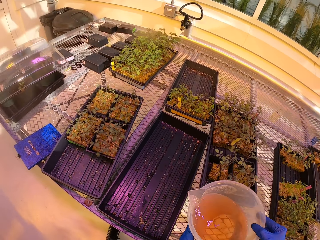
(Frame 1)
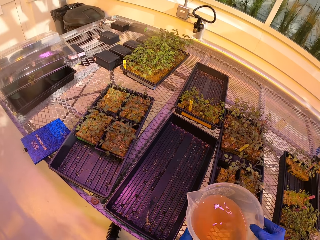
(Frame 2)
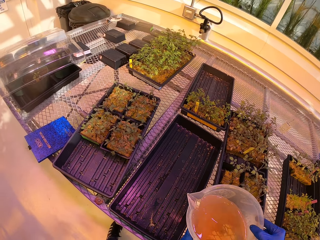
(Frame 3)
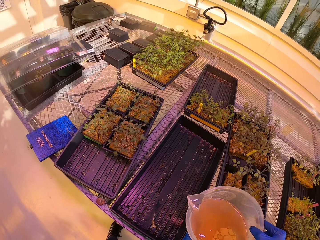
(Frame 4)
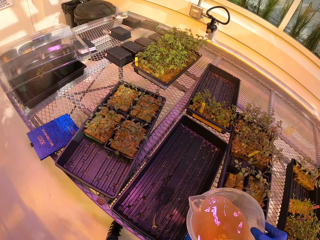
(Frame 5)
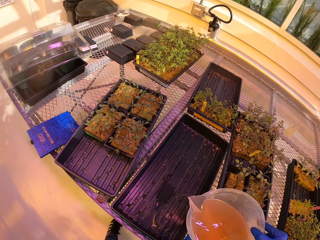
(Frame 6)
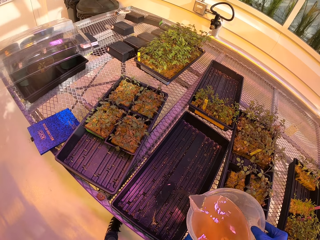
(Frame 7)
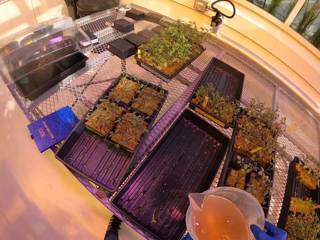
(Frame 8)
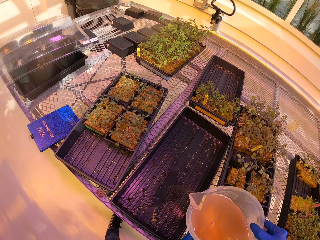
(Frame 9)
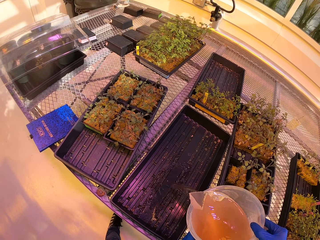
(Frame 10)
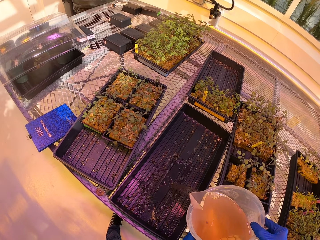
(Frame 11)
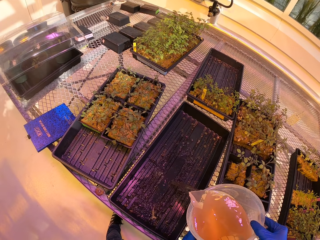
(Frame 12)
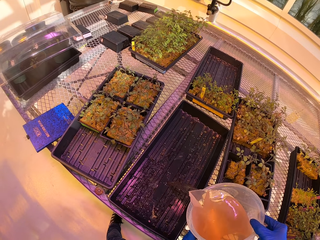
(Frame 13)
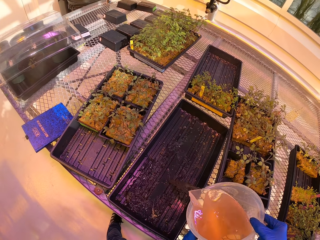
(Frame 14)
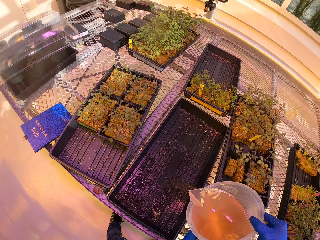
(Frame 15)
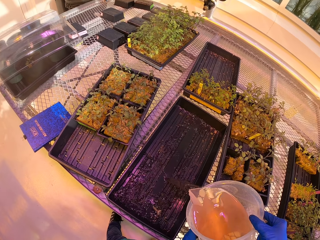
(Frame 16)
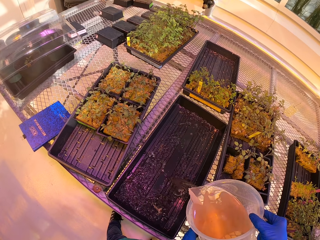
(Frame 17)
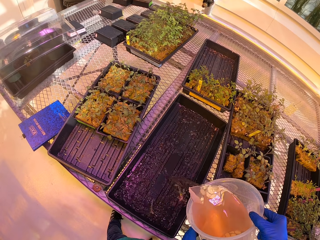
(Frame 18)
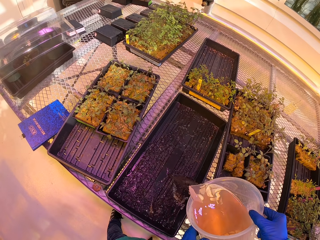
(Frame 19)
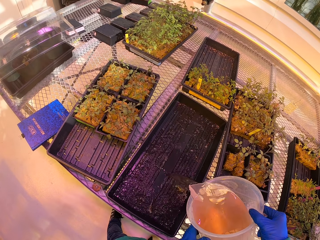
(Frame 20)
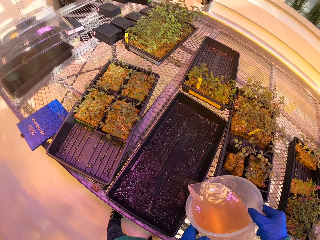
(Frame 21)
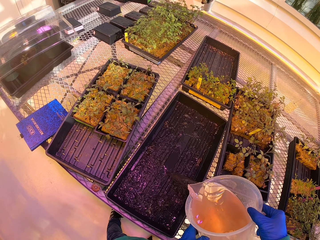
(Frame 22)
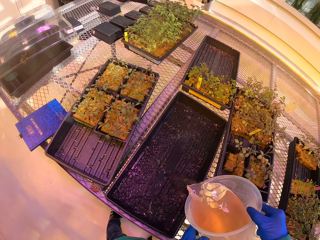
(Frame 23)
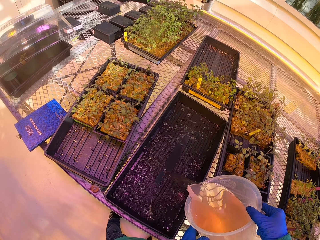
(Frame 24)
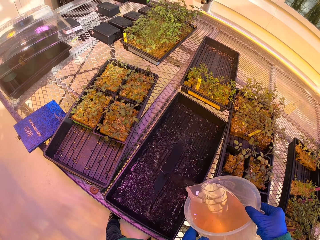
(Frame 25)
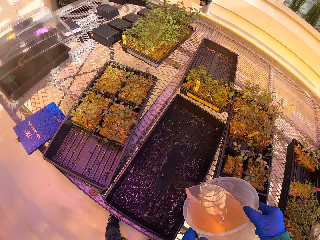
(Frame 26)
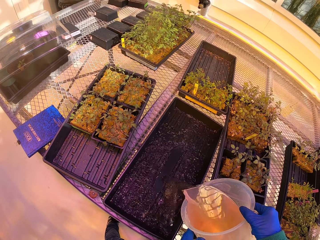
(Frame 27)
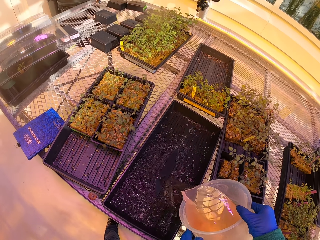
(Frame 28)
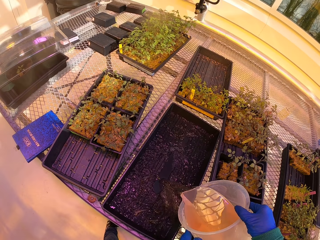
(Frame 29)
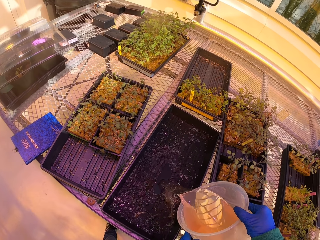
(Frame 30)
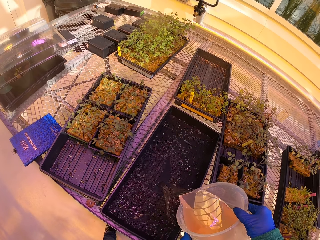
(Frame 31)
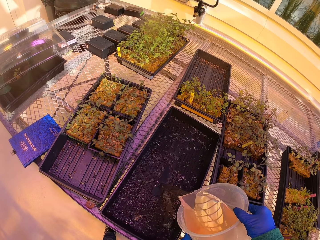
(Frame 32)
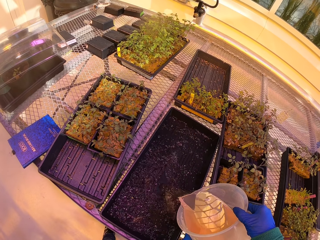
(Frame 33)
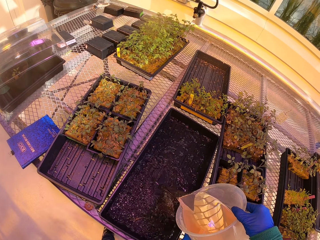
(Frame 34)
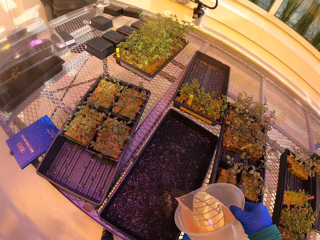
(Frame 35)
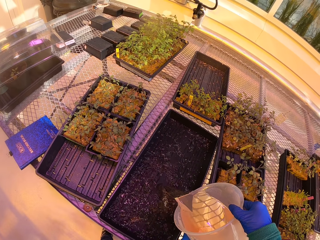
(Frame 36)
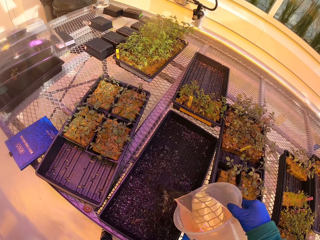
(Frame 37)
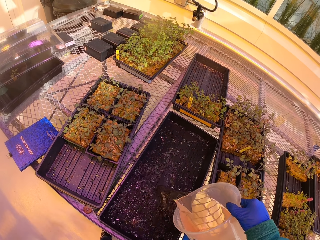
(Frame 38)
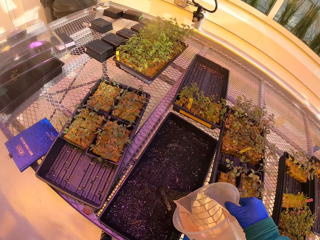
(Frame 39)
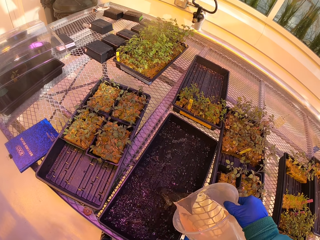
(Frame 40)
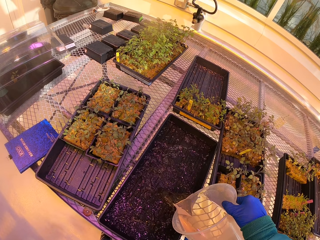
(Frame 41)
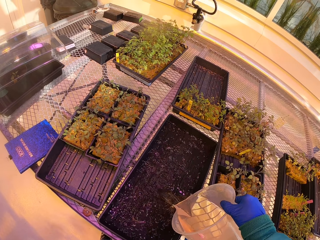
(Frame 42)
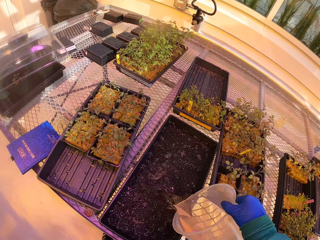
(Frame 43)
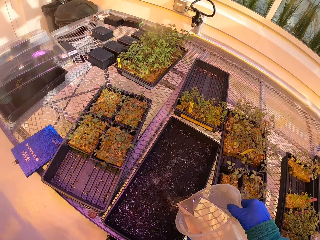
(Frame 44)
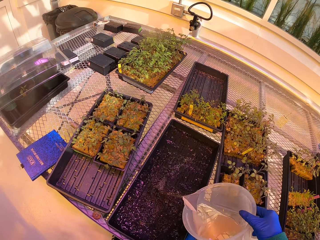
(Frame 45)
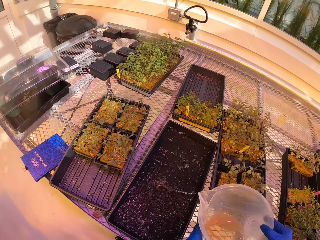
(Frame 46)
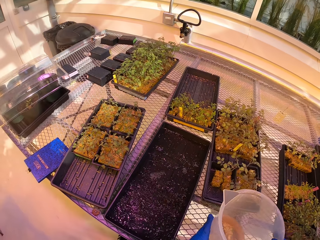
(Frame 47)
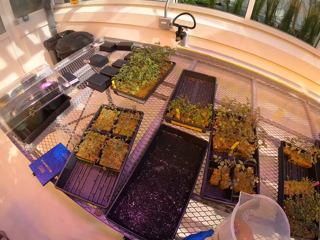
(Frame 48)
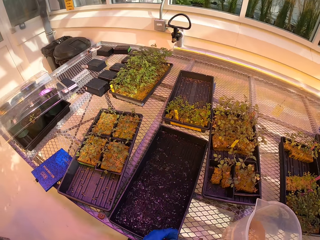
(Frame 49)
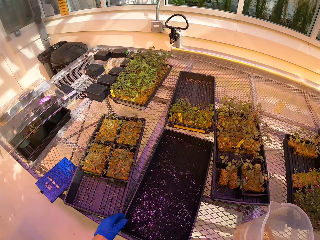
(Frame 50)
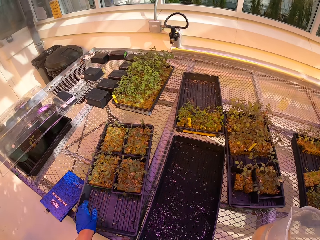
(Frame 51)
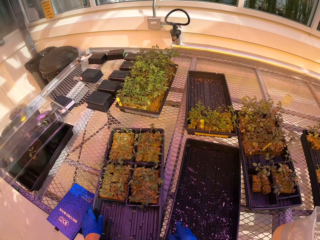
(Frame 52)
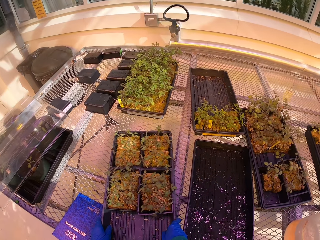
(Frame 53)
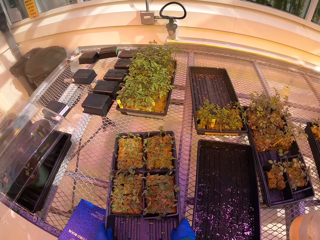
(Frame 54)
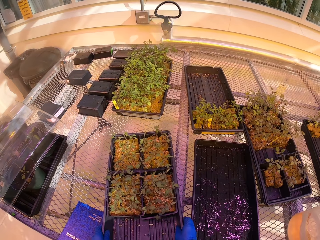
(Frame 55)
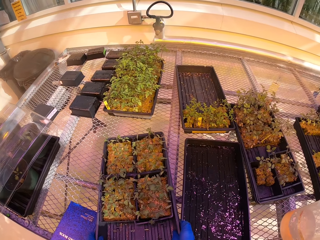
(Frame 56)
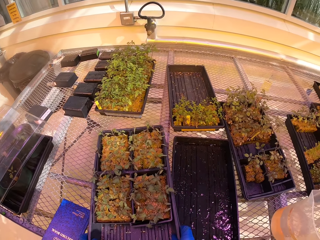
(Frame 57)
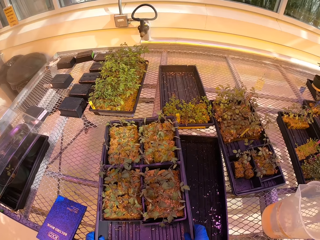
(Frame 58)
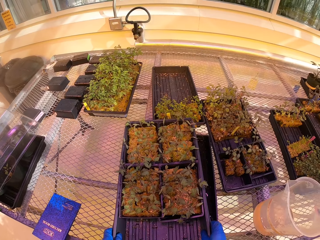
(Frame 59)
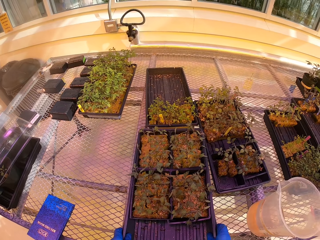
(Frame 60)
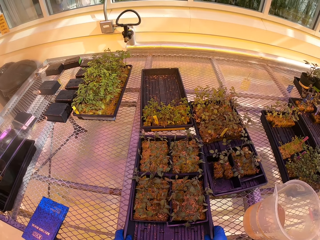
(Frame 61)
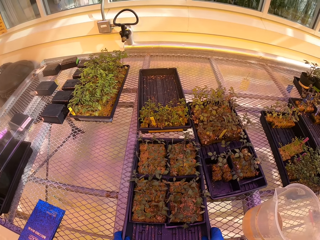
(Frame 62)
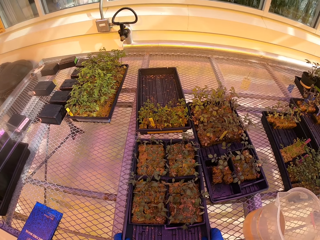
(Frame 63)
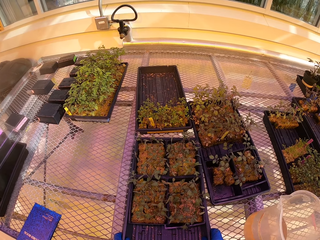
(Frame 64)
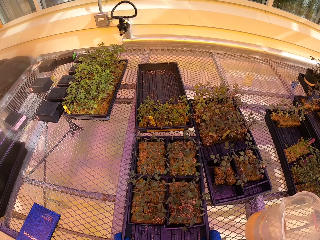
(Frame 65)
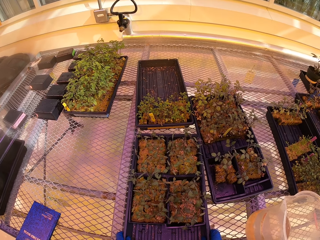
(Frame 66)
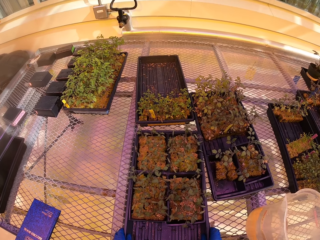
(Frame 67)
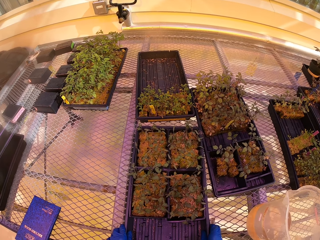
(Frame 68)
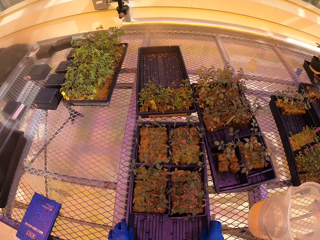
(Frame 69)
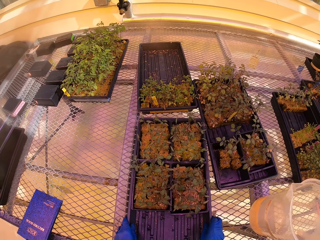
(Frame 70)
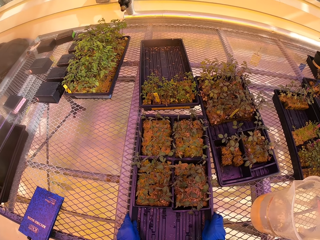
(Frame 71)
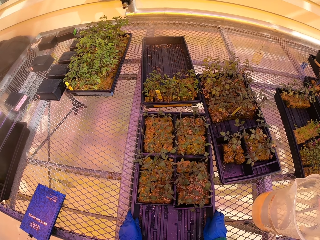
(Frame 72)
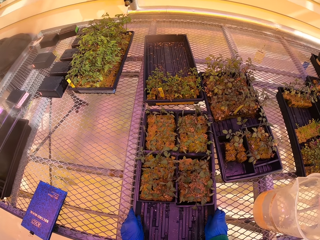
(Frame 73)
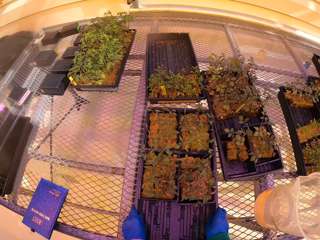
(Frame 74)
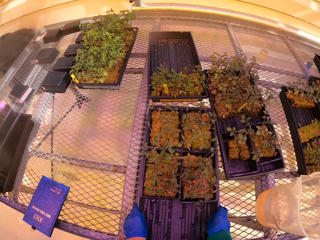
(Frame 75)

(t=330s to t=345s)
The camera wearer holds the jug with the other hand. They pour the fertilizer in an empty tray. They move the jug aside. They lift a flat tray with seedlings, or tray of plants. They drop the tray of plants in the tray of fertilizer. They pile flat trays of seedlings.

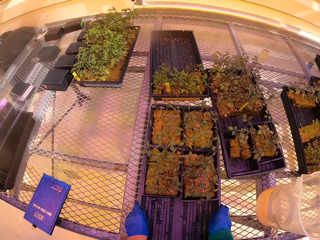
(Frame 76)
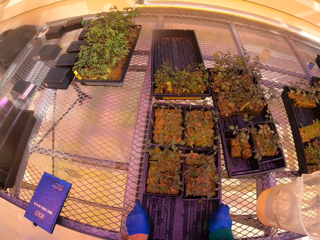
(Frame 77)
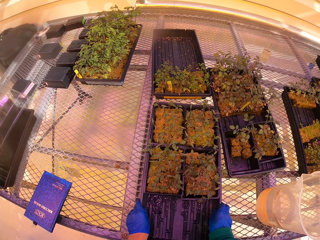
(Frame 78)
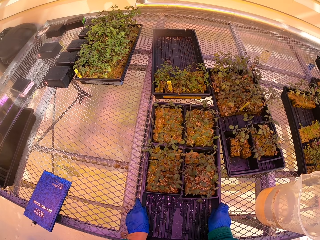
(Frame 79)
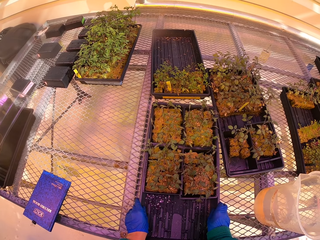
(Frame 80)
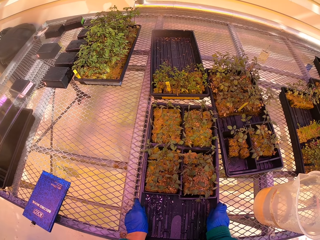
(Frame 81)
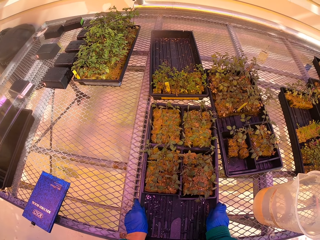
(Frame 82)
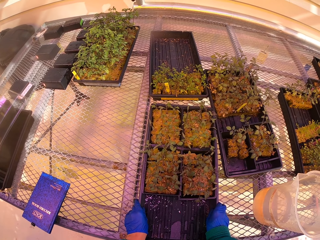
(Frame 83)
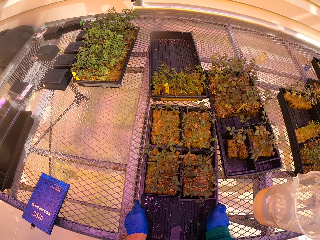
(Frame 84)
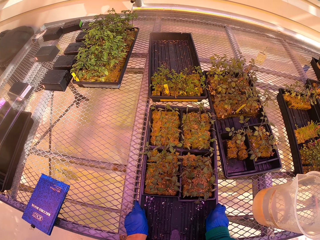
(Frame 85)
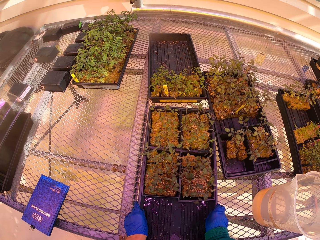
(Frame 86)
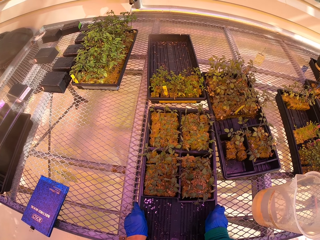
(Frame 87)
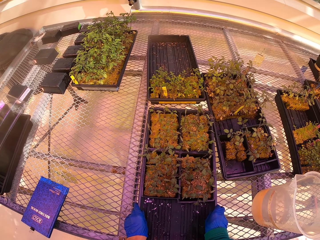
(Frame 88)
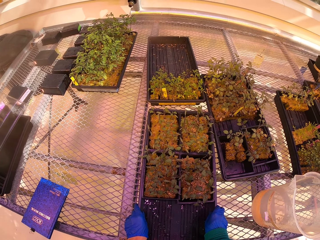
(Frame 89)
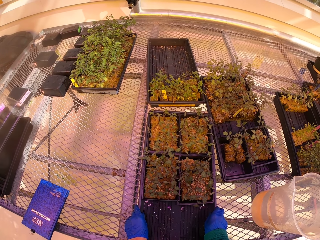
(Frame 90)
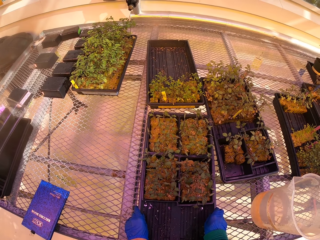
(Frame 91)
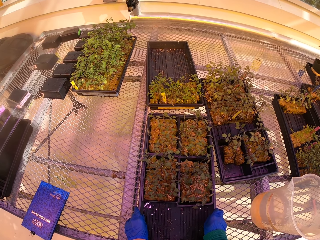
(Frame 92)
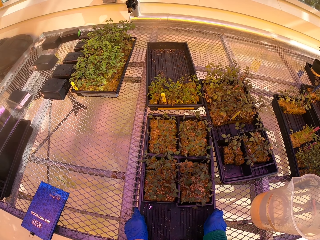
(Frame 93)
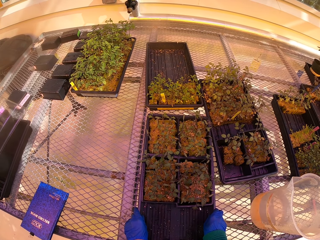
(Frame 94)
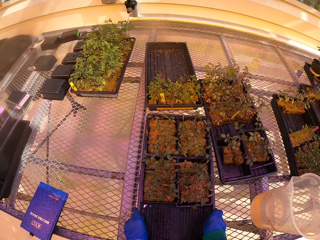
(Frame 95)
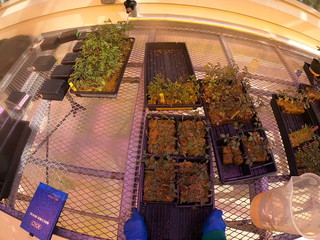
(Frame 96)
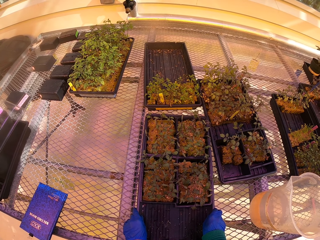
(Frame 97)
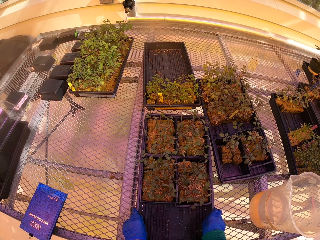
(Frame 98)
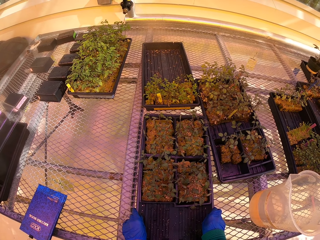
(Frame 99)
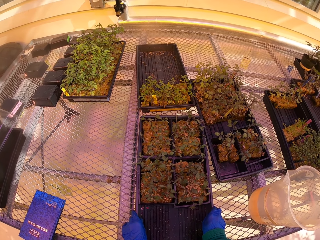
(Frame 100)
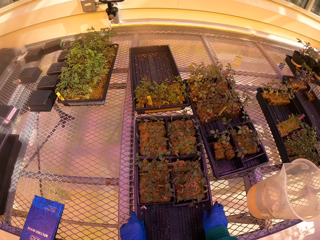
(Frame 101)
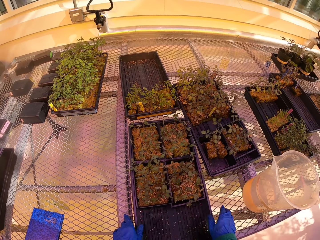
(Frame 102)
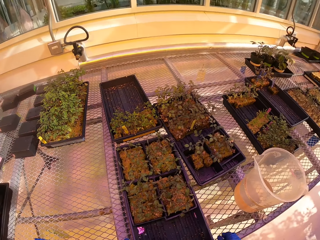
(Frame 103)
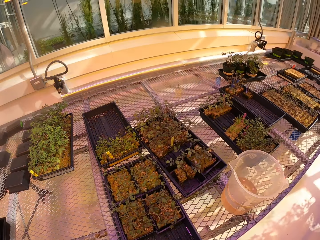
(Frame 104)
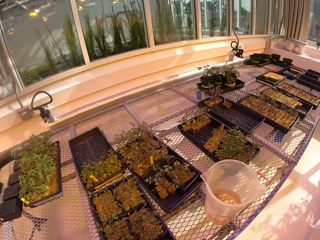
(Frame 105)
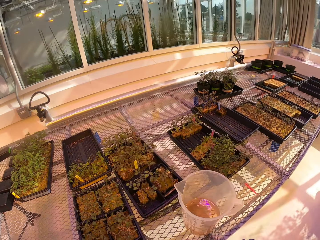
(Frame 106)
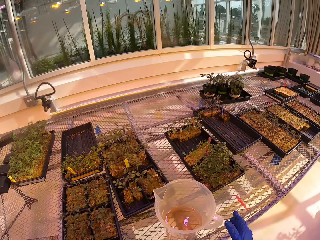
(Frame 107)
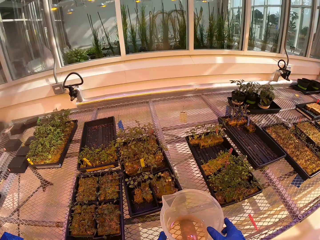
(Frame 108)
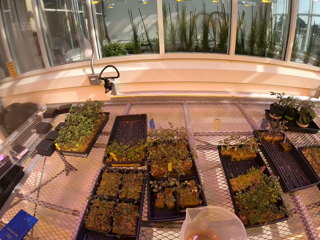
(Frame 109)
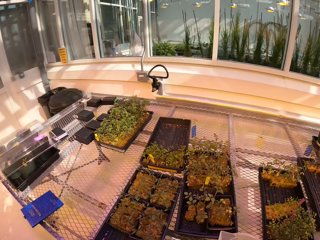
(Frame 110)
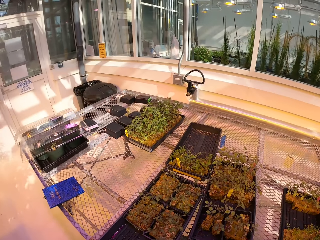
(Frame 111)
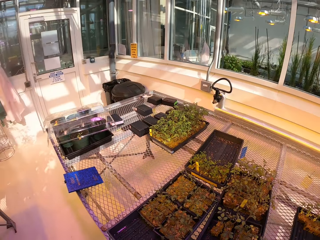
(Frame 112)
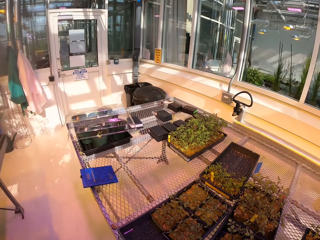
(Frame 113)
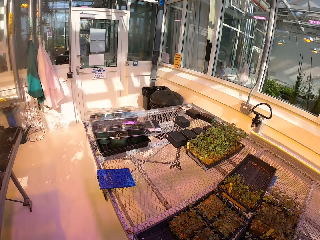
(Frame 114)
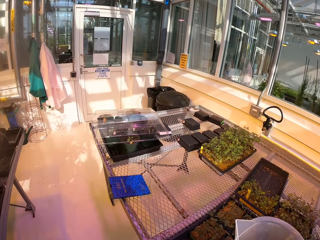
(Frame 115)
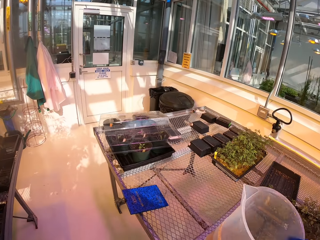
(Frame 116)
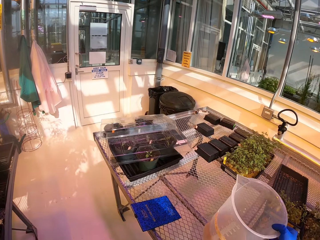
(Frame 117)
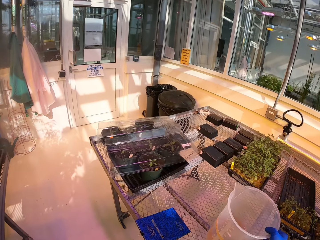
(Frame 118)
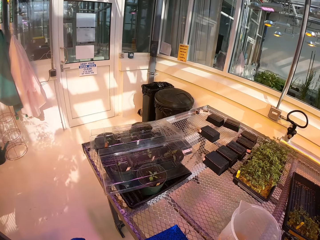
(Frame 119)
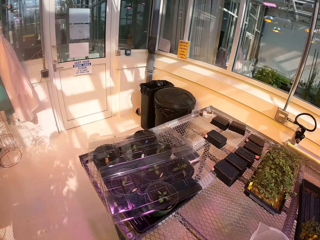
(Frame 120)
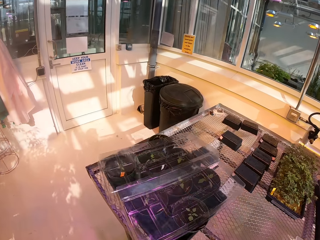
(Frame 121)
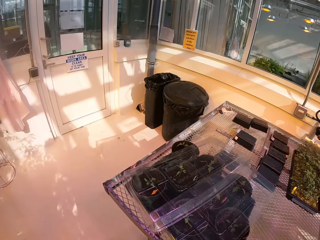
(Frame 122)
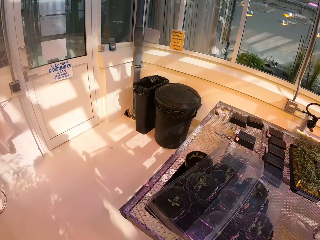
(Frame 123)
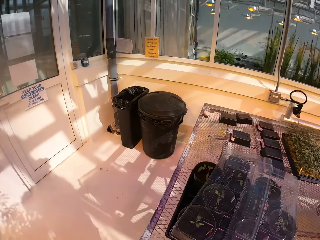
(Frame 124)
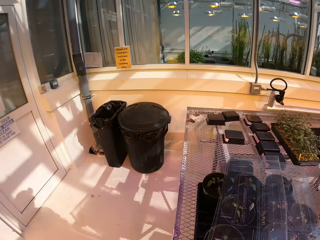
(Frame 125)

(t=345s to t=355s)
The camera wearer picks up the jug or cup of fertilizer. They walk around, and put the jug on the worktop.
